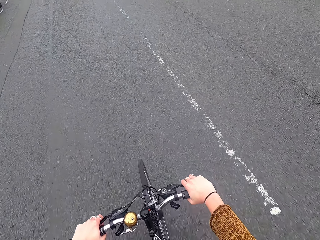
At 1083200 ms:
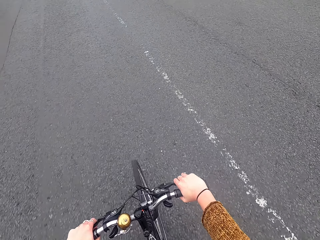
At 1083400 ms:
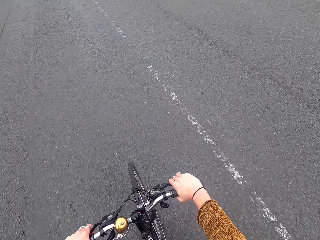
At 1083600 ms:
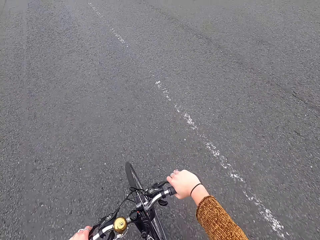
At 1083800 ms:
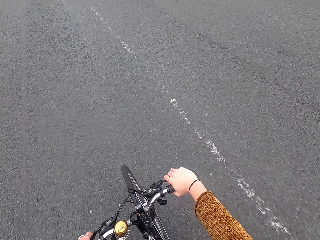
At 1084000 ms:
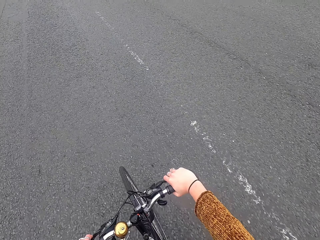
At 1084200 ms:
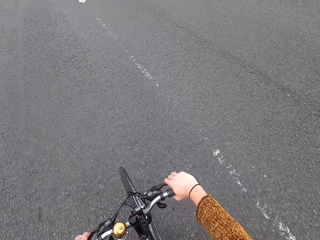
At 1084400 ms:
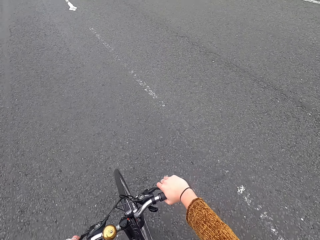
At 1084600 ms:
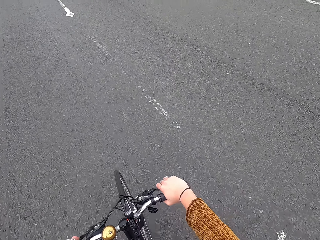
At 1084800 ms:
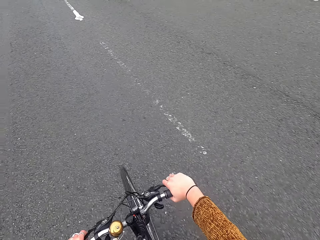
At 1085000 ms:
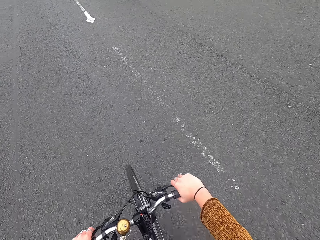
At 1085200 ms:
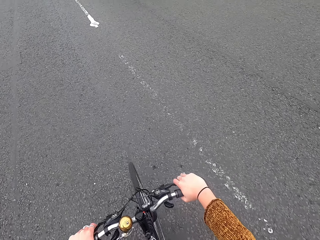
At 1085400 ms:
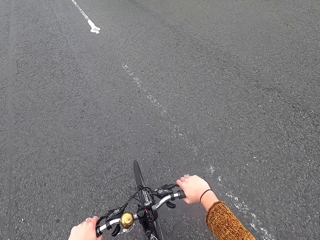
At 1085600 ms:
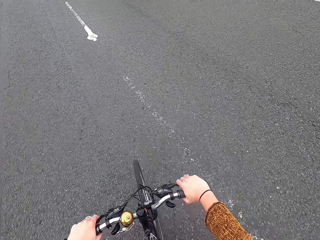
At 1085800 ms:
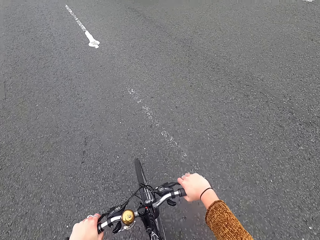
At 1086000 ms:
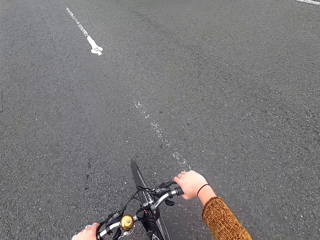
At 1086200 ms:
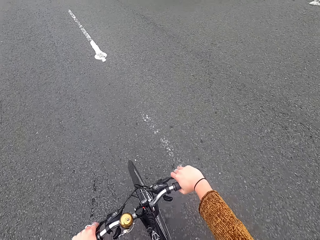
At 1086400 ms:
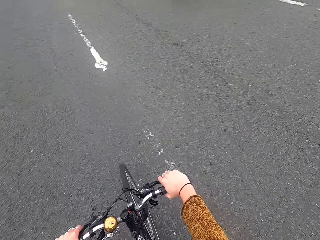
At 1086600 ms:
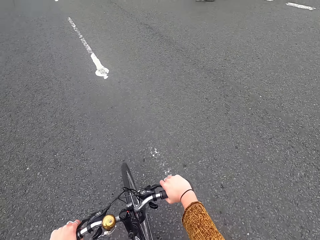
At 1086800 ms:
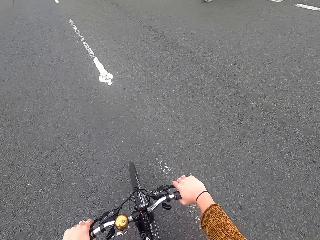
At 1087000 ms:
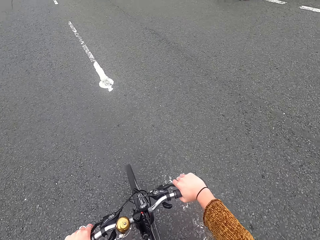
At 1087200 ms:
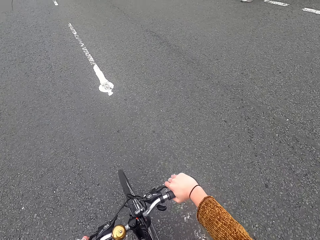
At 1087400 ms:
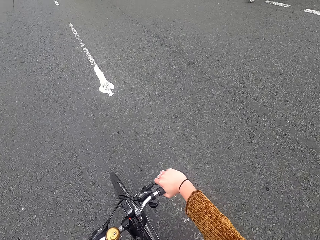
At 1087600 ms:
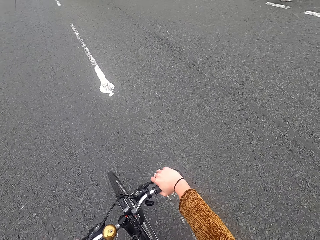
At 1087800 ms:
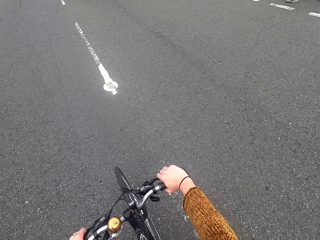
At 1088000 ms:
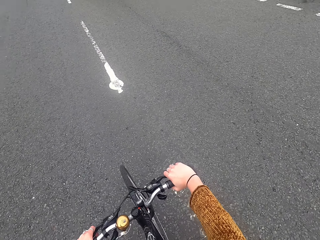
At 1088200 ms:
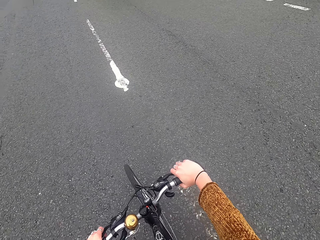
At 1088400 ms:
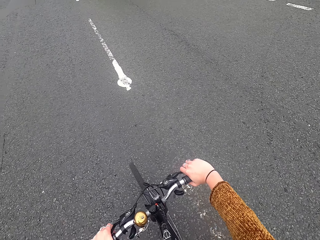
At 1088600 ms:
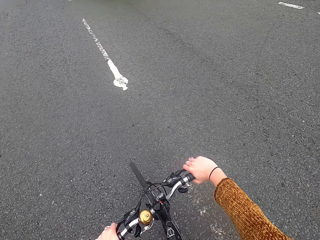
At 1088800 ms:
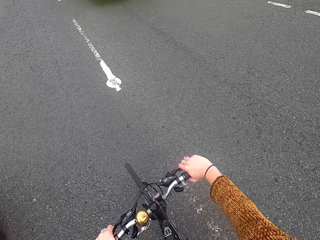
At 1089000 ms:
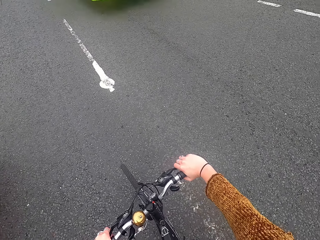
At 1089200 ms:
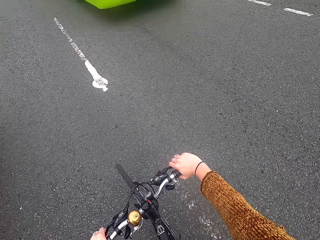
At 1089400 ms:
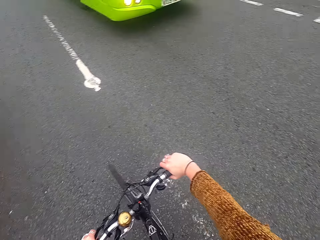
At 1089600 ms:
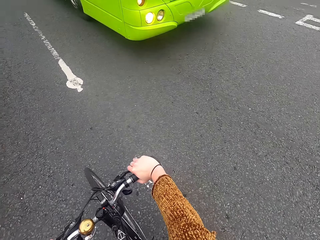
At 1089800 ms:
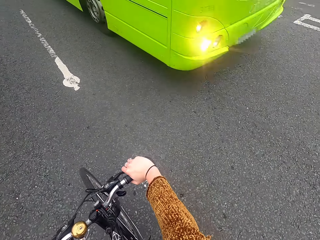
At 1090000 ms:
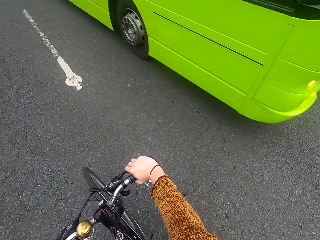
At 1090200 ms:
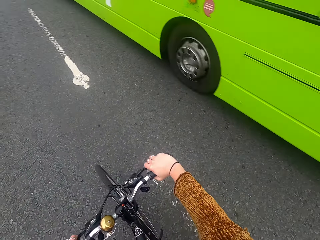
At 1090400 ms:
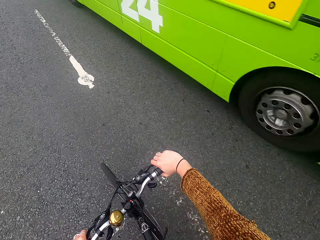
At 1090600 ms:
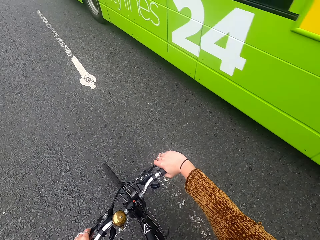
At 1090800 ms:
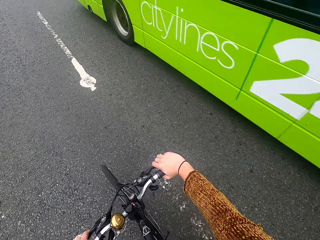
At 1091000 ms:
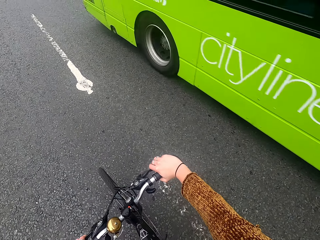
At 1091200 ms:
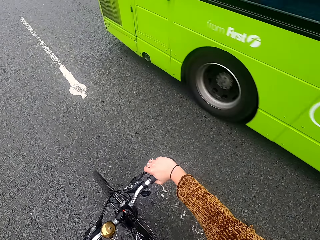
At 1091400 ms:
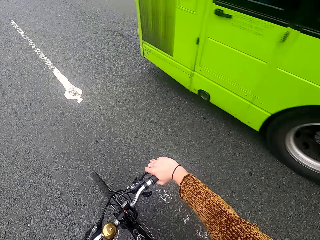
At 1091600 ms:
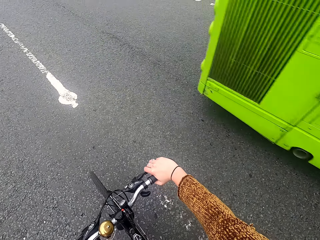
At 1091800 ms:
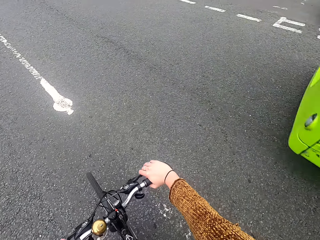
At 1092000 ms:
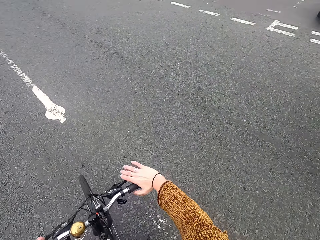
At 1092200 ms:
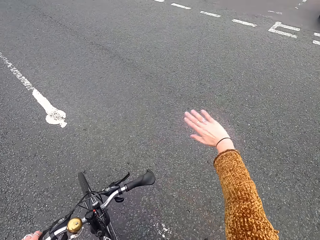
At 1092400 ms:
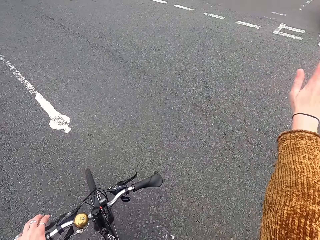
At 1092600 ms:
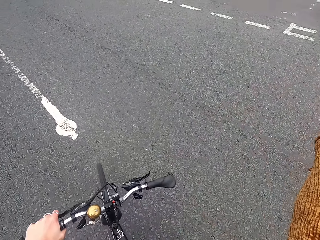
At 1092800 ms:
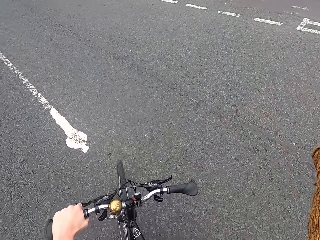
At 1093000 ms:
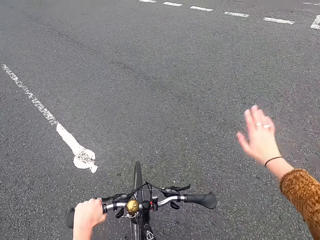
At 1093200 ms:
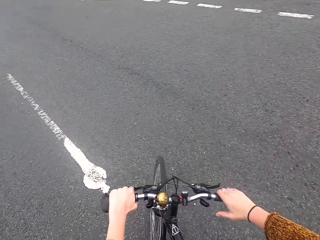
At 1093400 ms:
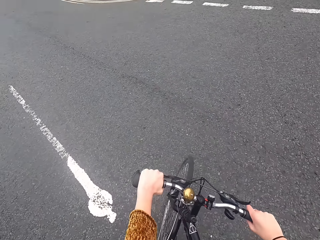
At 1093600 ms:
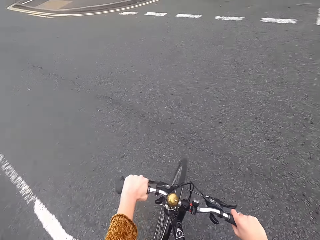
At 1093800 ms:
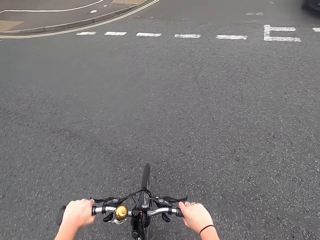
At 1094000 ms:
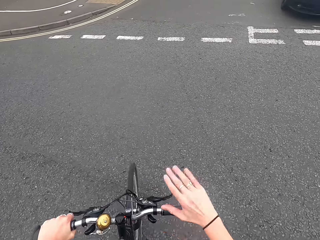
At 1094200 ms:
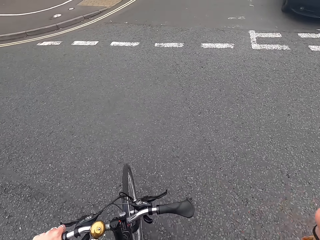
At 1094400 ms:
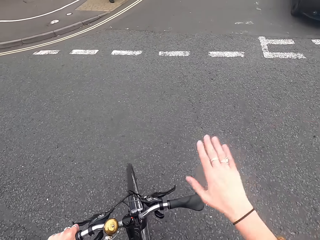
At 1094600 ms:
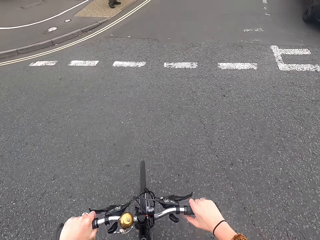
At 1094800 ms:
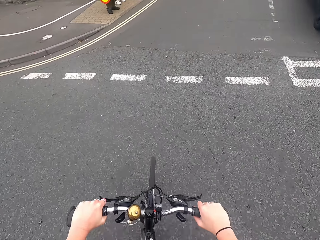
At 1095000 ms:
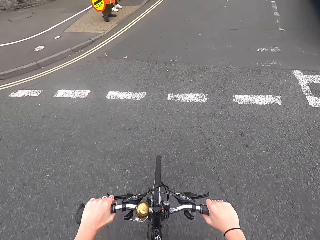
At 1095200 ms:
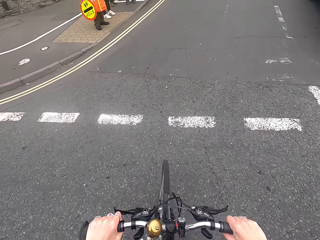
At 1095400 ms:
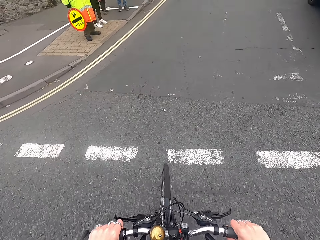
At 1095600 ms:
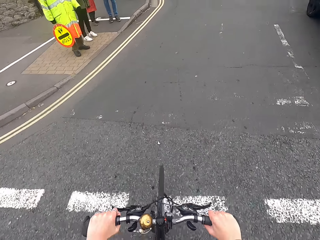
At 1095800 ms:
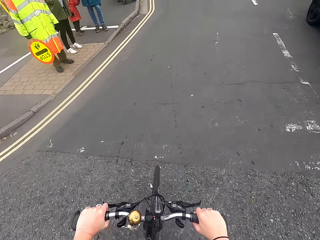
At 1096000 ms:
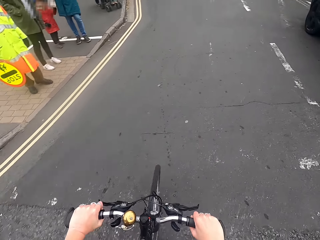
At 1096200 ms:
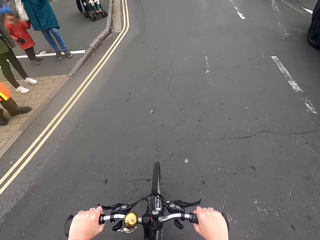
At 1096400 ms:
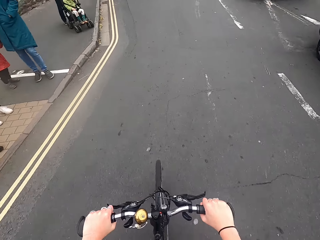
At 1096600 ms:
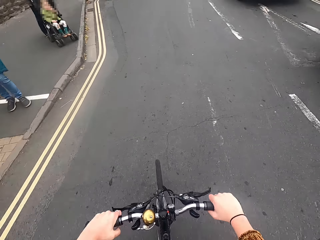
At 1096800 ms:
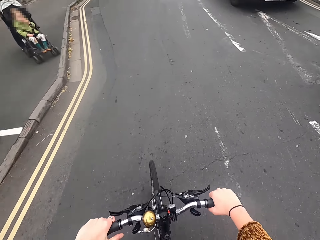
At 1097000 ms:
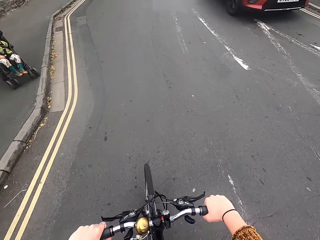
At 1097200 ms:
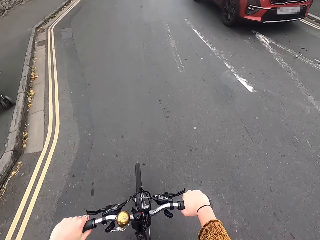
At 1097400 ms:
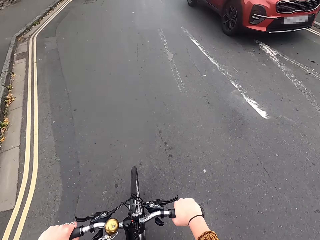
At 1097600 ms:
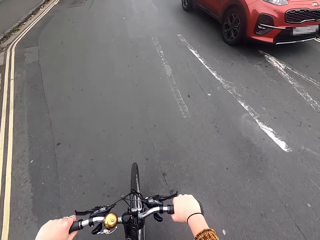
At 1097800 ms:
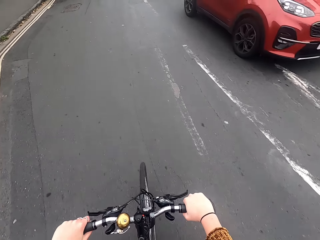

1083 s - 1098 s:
The camera wearer stops the bicycle on the road. A lemon colored bus drives past them. The camera wearer rides the bicycle on the road. They ride the bicycle along the road.

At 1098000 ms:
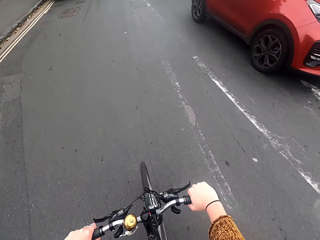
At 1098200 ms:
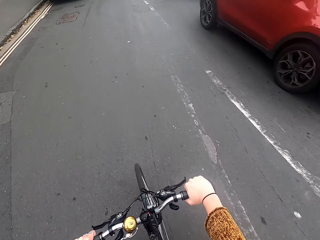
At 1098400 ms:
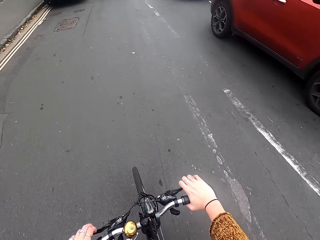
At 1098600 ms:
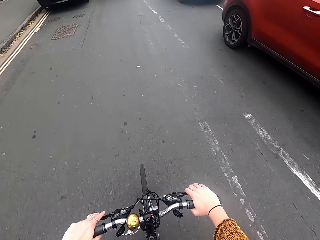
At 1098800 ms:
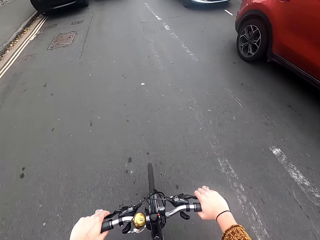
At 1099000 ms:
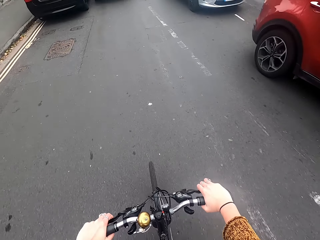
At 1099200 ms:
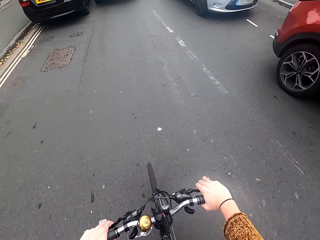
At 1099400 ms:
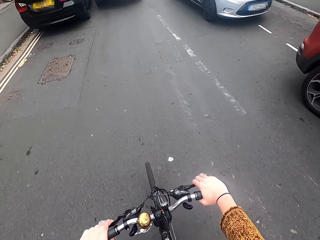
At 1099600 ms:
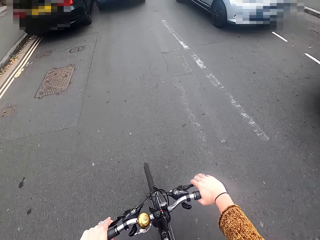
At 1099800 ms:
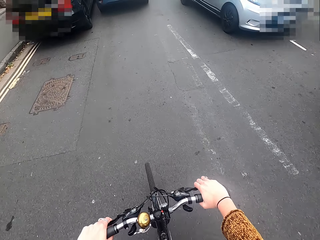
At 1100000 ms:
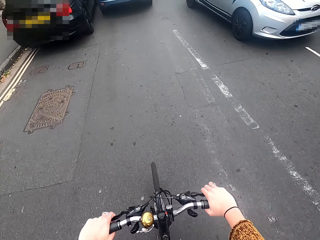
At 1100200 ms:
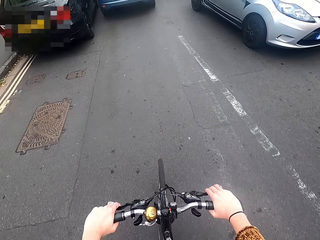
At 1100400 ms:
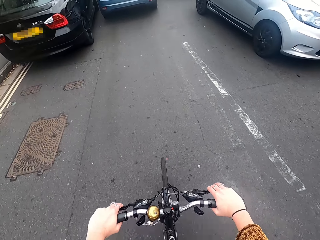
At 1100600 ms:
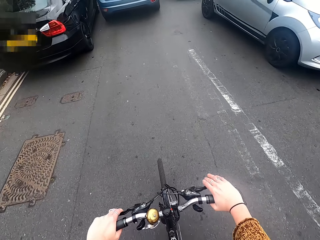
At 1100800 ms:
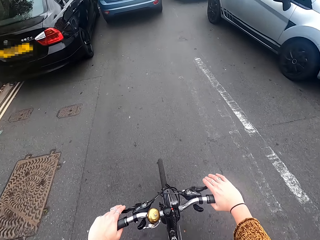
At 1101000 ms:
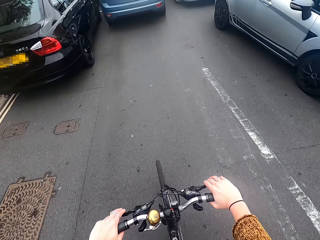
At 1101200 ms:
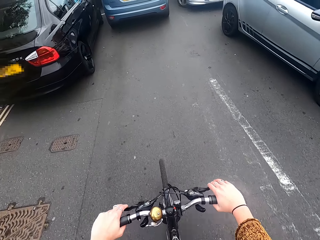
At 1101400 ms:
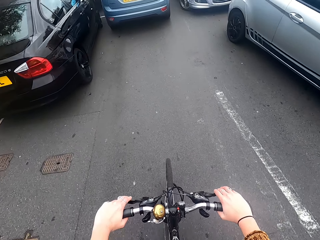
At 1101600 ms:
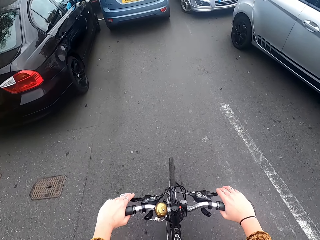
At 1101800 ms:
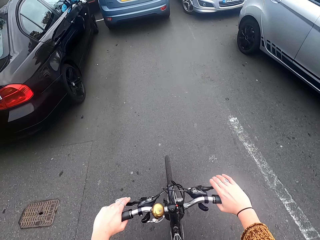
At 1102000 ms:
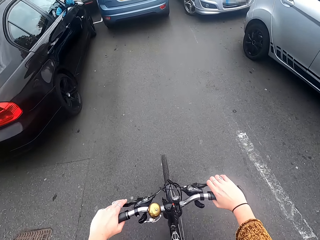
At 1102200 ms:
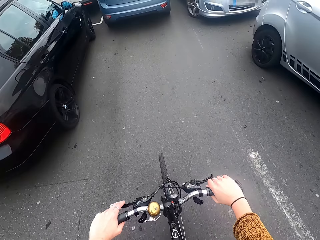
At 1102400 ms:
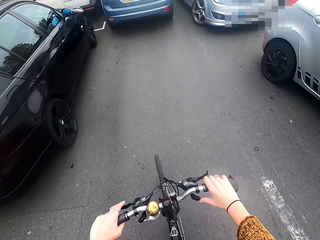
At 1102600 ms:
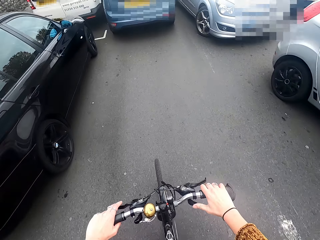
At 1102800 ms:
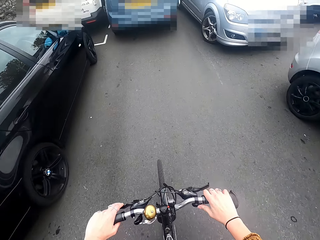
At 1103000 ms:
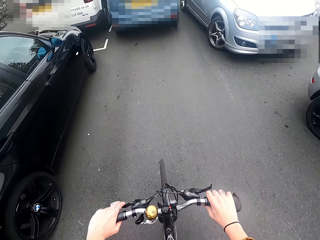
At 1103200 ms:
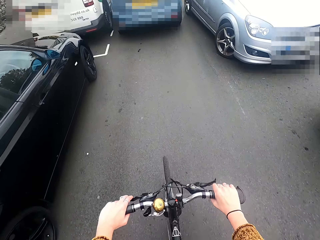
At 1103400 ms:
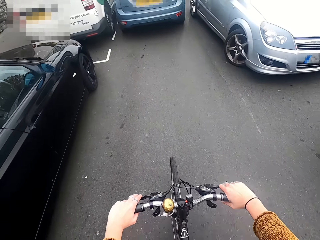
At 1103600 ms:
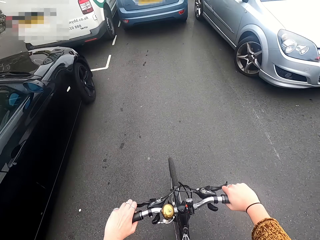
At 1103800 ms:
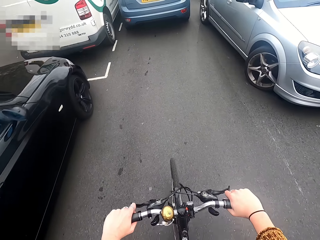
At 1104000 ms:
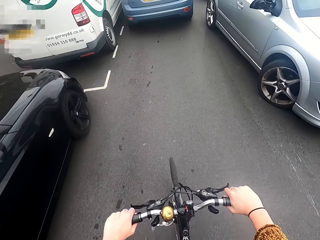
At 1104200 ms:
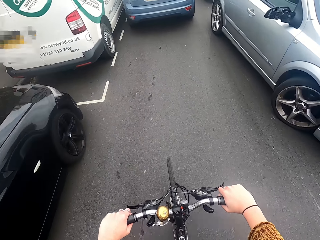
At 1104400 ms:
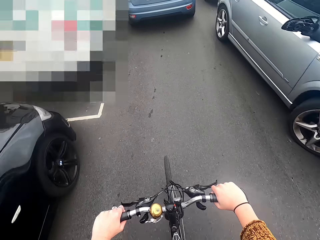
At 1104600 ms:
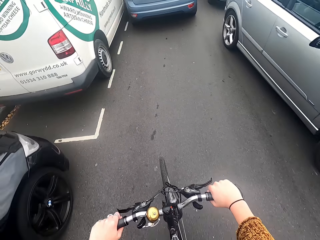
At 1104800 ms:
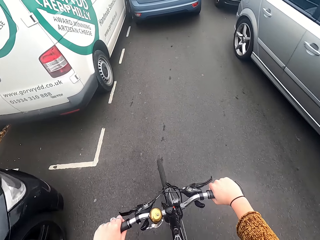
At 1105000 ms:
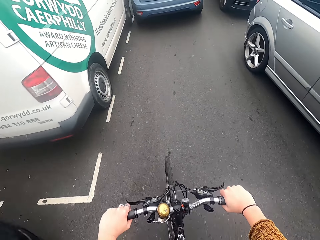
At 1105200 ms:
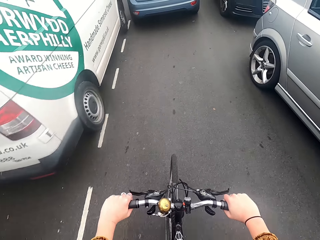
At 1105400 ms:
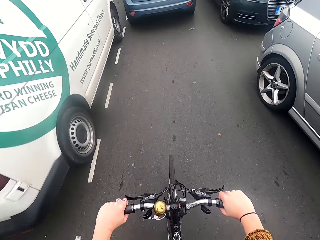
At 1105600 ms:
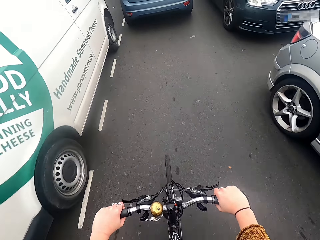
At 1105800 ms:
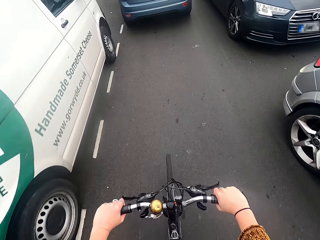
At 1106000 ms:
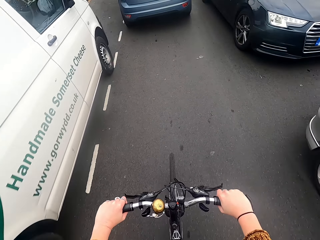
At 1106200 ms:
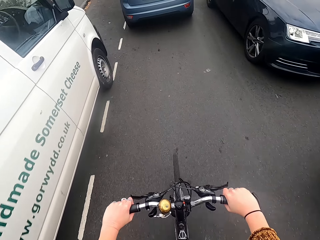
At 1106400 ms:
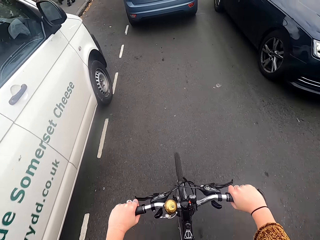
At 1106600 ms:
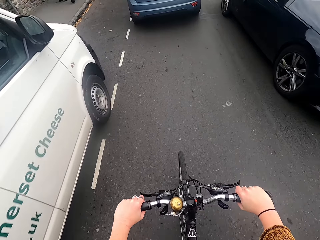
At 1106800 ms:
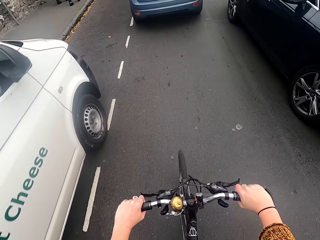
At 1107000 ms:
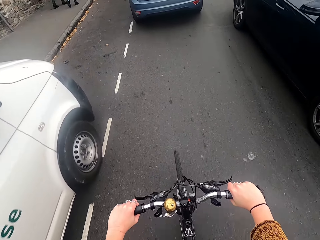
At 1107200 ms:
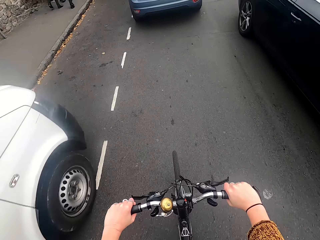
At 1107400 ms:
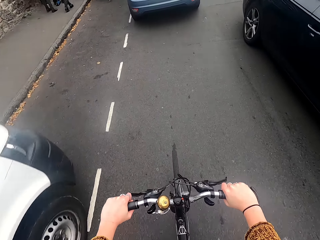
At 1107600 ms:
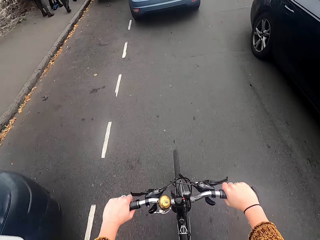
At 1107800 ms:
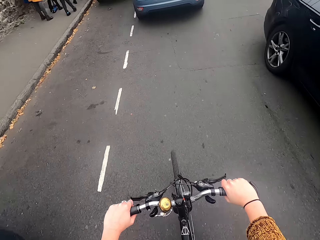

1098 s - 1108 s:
The camera wearer squeezes the brakes of the bicycle with both hands. She rings the bell of the bicycle with her right thumb.
